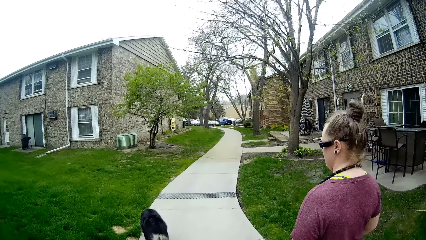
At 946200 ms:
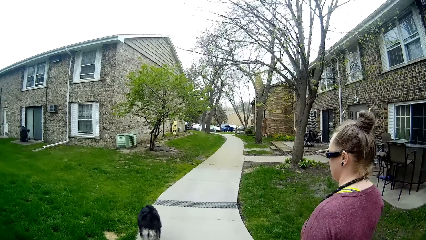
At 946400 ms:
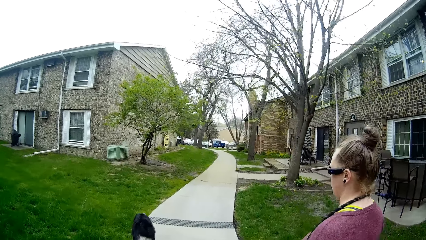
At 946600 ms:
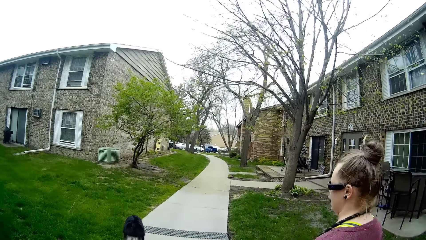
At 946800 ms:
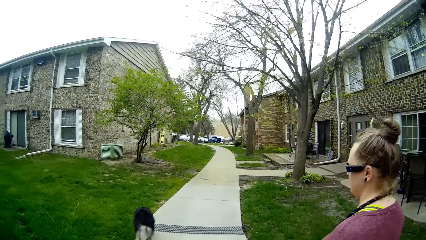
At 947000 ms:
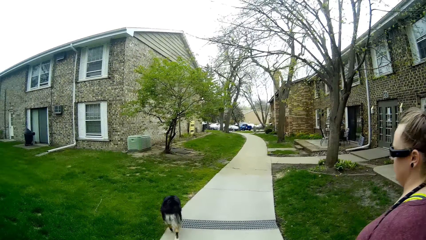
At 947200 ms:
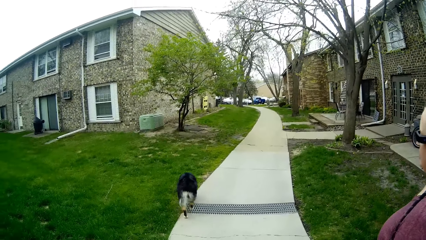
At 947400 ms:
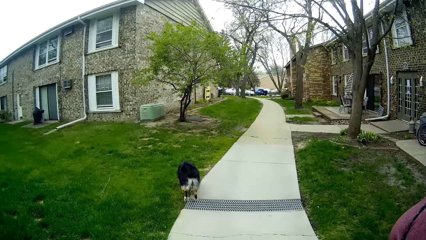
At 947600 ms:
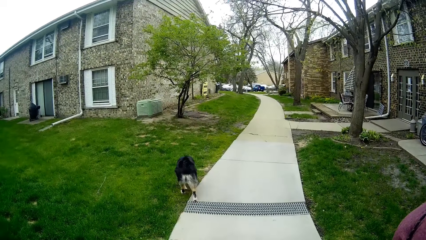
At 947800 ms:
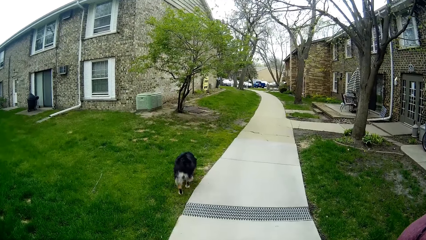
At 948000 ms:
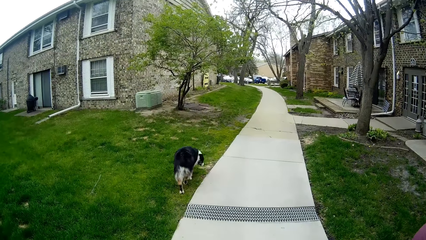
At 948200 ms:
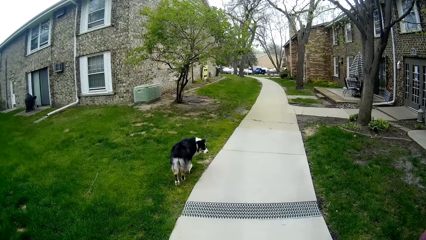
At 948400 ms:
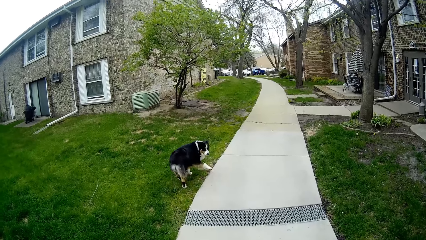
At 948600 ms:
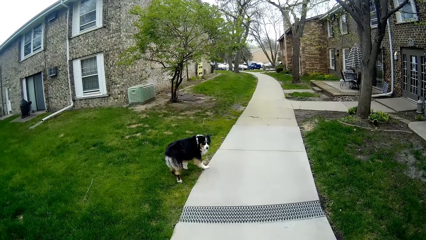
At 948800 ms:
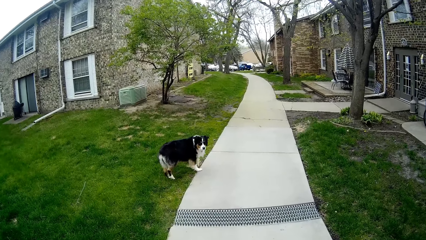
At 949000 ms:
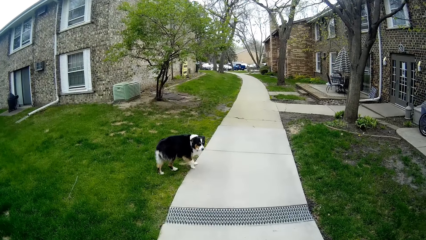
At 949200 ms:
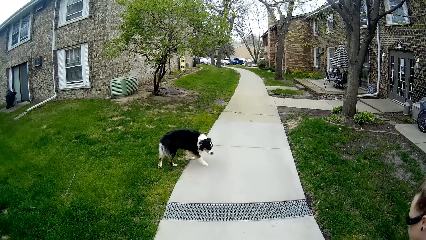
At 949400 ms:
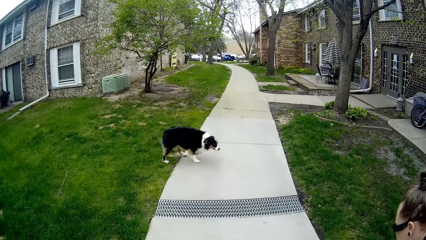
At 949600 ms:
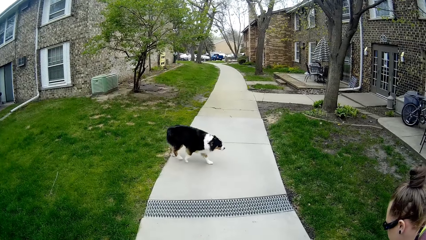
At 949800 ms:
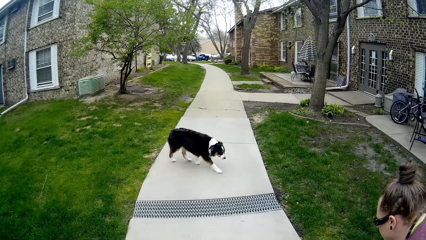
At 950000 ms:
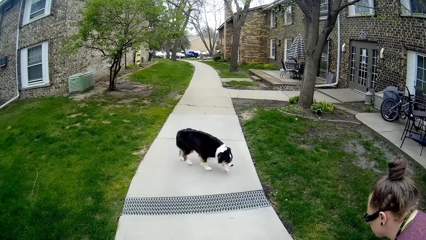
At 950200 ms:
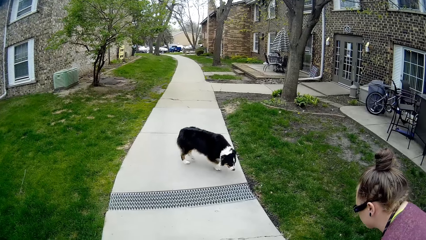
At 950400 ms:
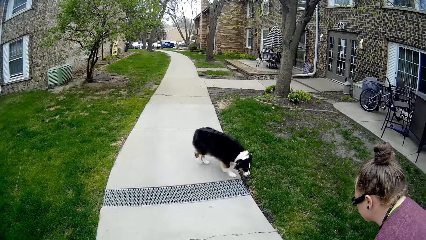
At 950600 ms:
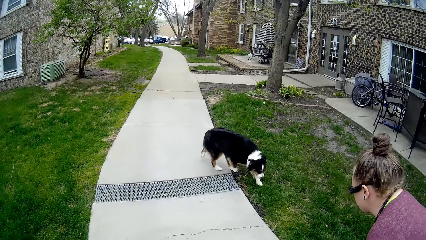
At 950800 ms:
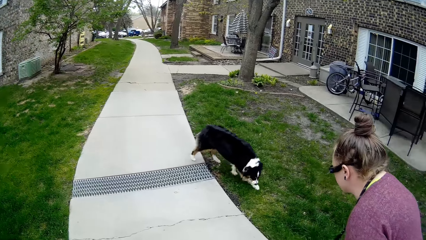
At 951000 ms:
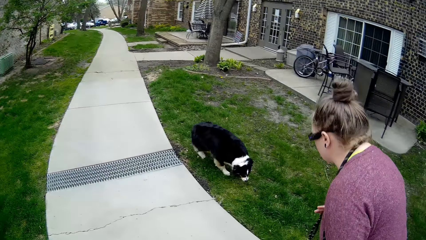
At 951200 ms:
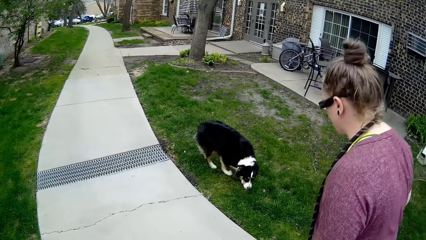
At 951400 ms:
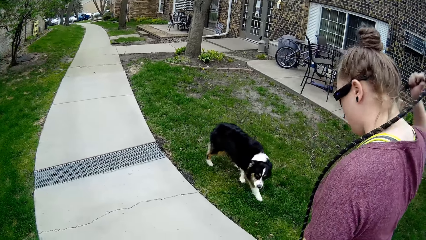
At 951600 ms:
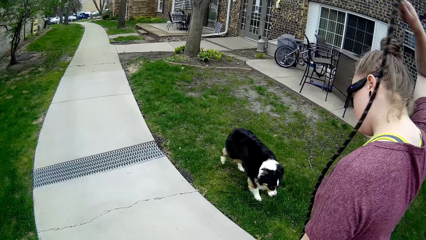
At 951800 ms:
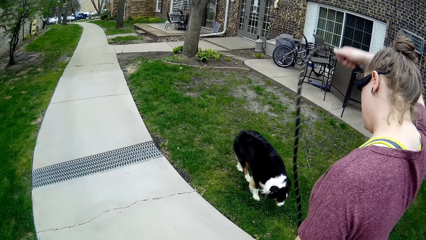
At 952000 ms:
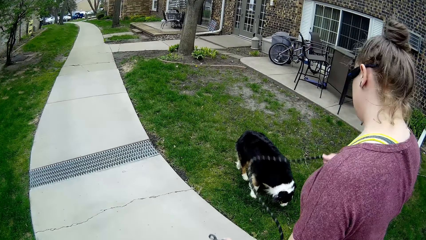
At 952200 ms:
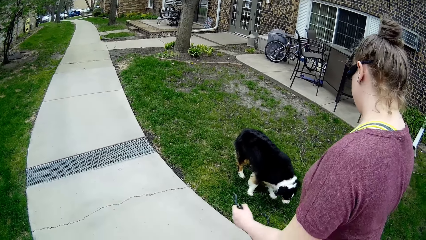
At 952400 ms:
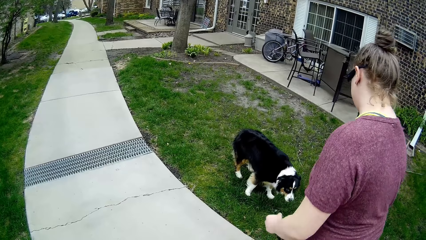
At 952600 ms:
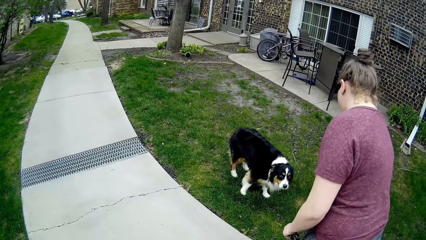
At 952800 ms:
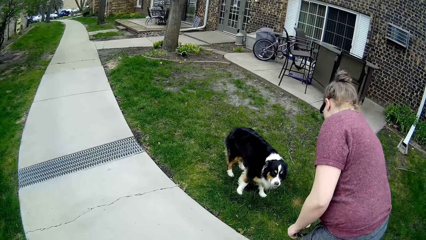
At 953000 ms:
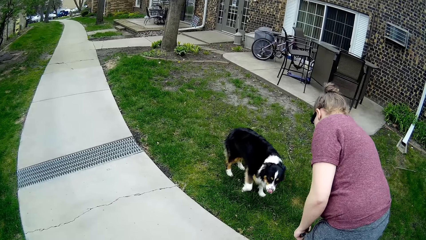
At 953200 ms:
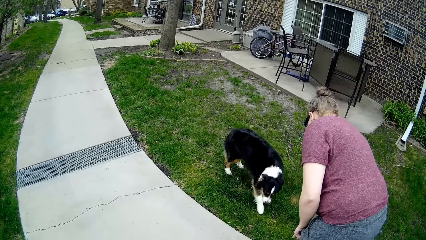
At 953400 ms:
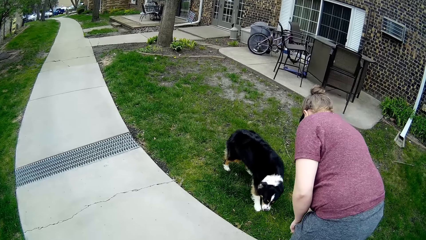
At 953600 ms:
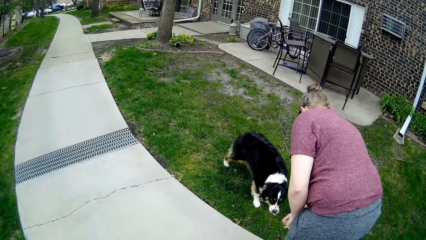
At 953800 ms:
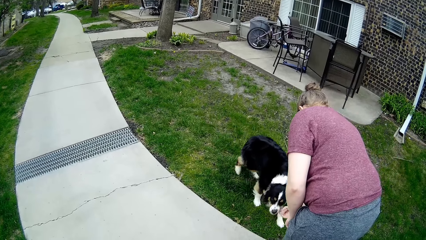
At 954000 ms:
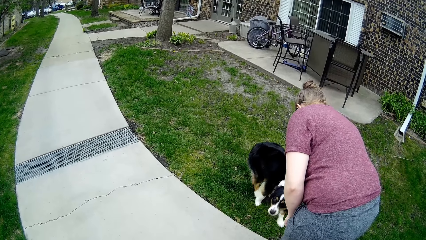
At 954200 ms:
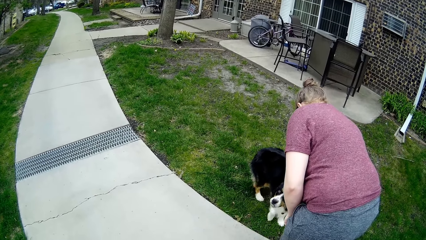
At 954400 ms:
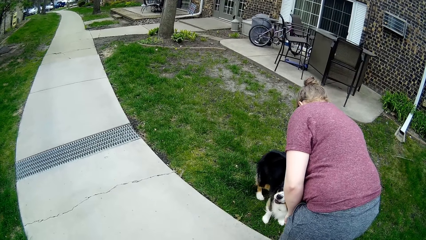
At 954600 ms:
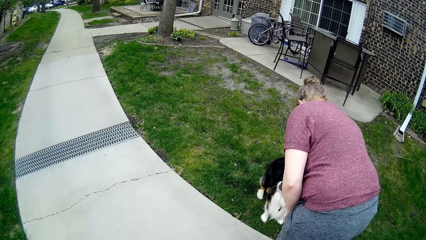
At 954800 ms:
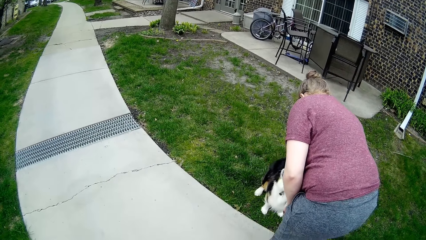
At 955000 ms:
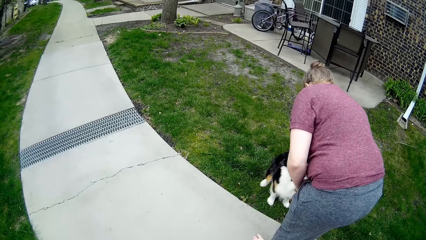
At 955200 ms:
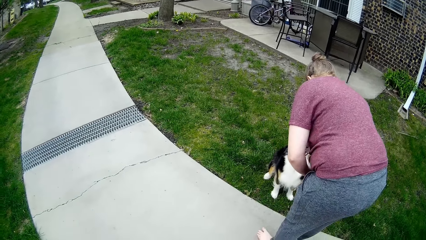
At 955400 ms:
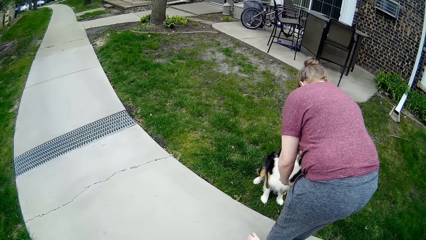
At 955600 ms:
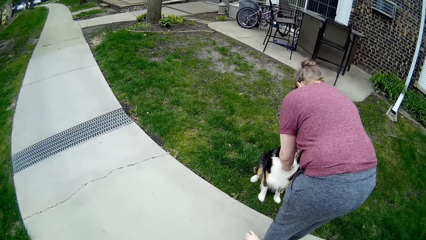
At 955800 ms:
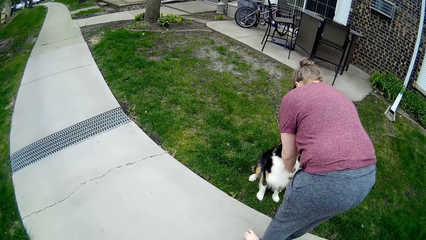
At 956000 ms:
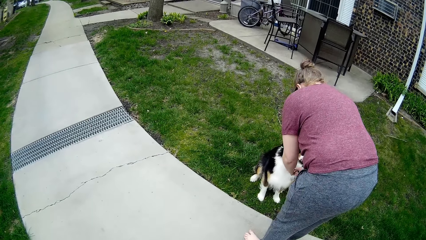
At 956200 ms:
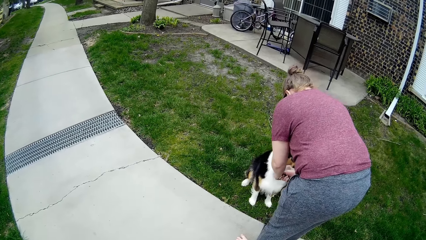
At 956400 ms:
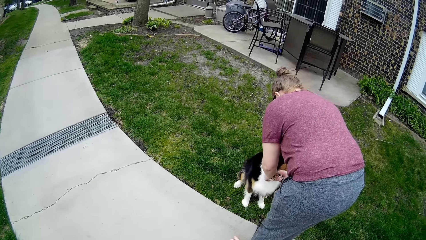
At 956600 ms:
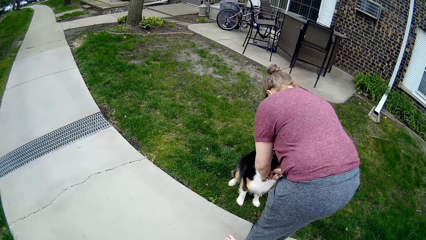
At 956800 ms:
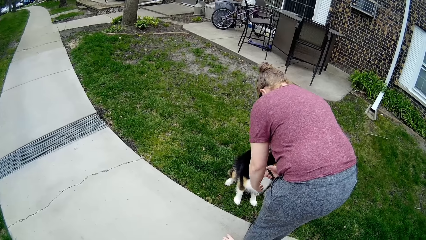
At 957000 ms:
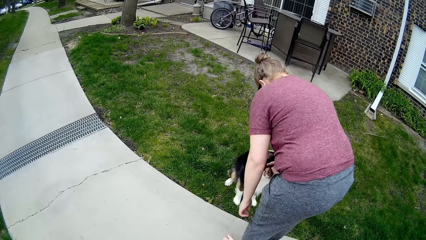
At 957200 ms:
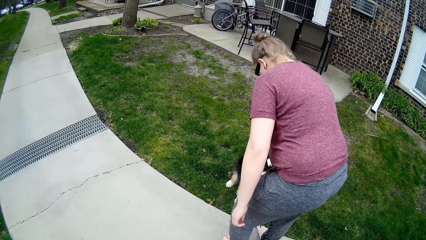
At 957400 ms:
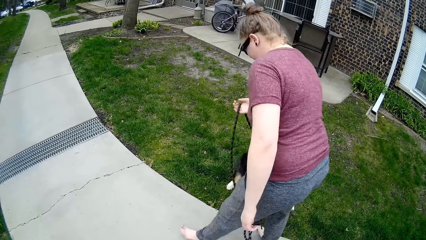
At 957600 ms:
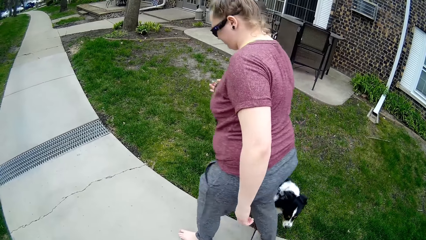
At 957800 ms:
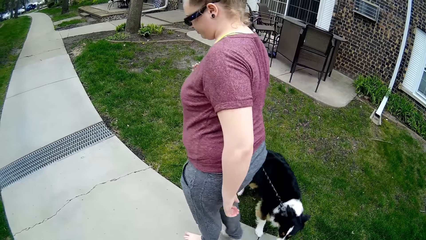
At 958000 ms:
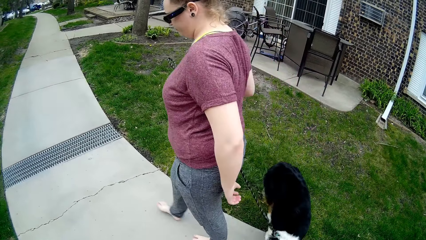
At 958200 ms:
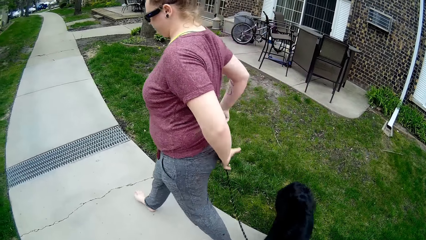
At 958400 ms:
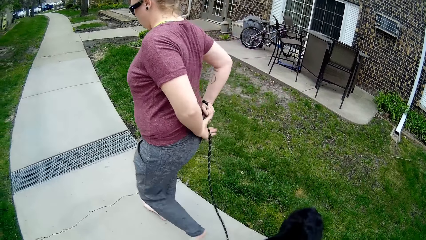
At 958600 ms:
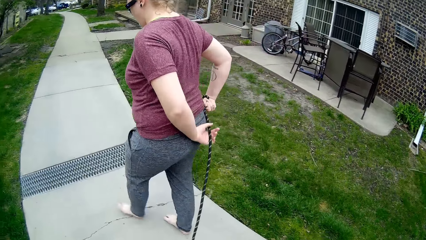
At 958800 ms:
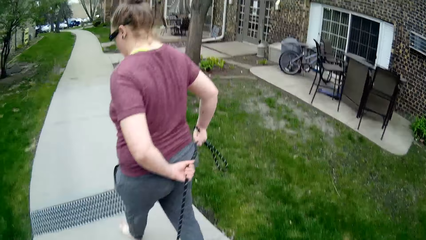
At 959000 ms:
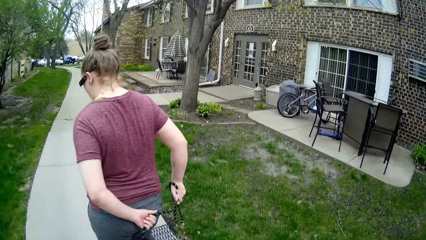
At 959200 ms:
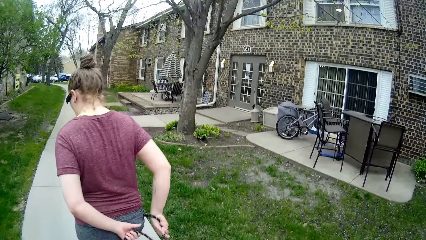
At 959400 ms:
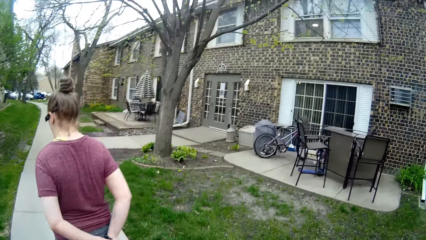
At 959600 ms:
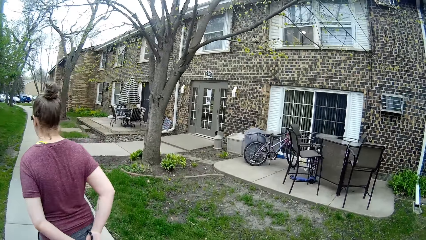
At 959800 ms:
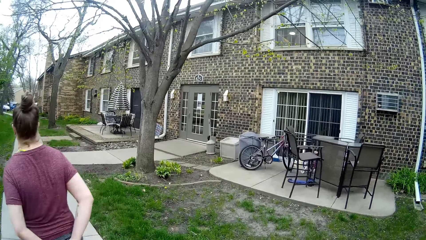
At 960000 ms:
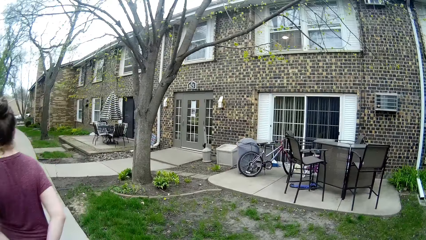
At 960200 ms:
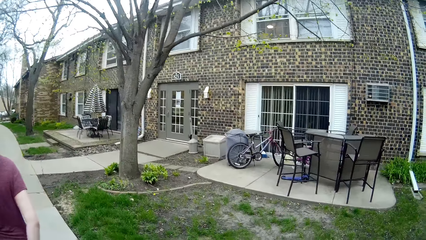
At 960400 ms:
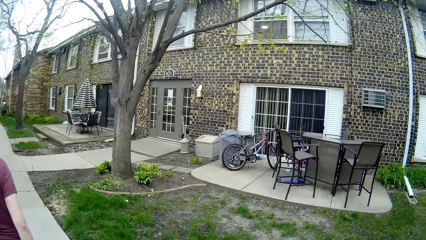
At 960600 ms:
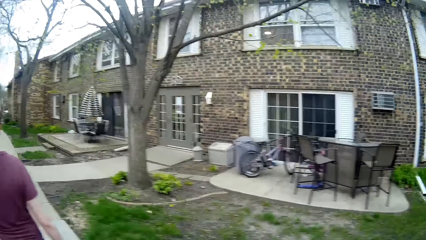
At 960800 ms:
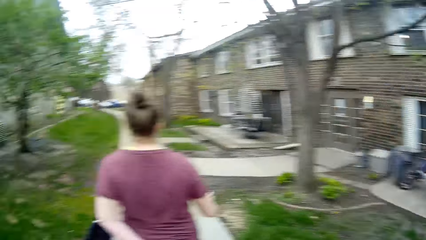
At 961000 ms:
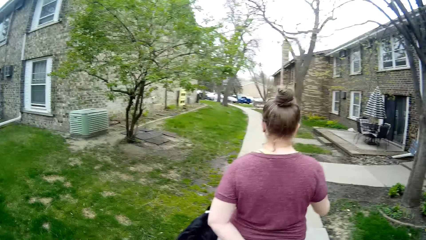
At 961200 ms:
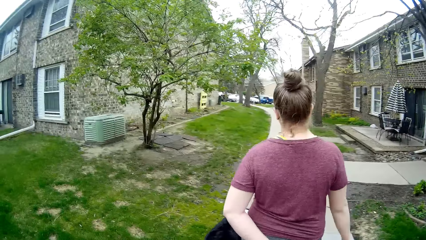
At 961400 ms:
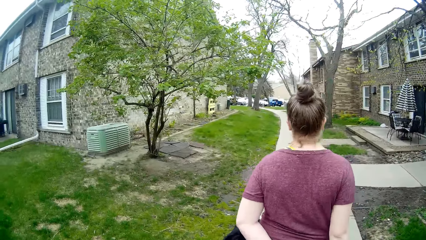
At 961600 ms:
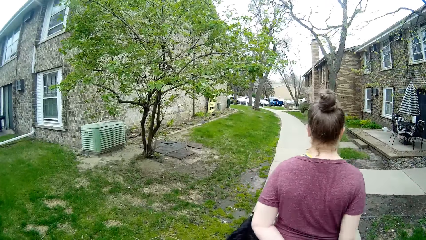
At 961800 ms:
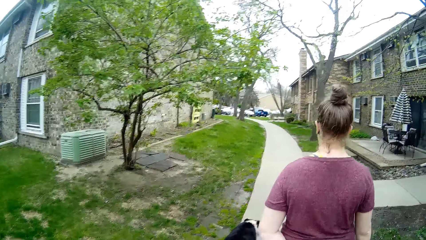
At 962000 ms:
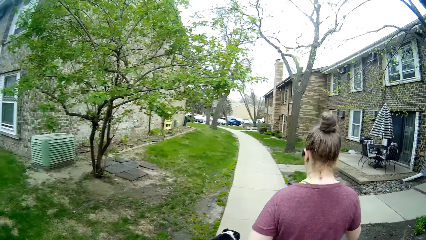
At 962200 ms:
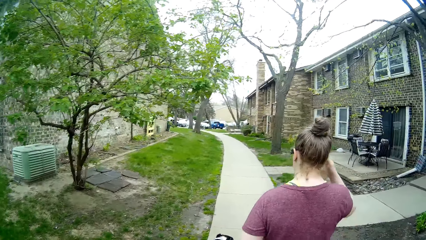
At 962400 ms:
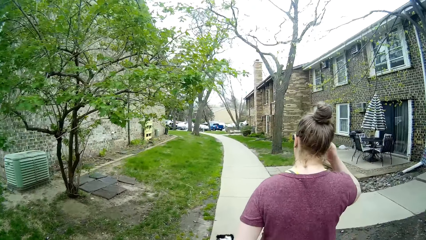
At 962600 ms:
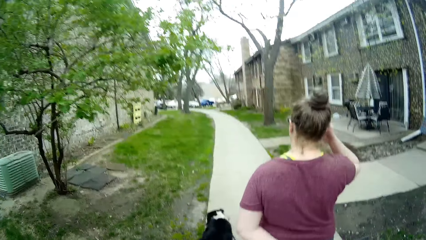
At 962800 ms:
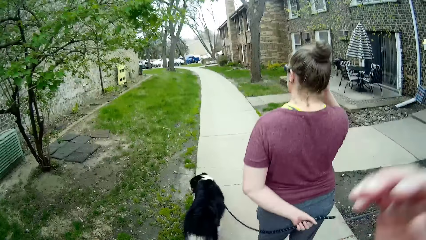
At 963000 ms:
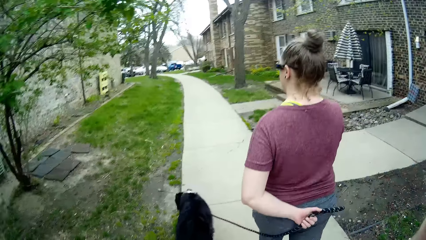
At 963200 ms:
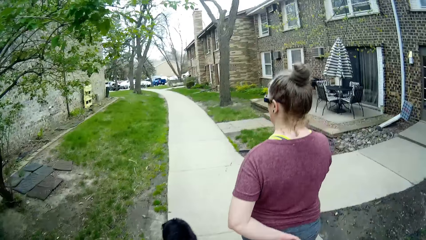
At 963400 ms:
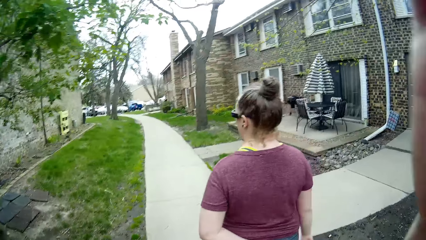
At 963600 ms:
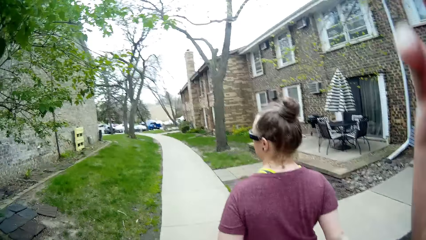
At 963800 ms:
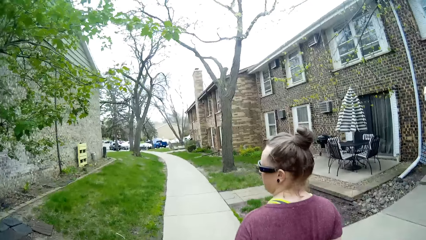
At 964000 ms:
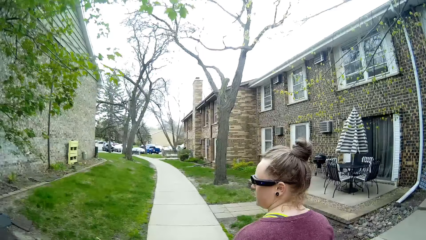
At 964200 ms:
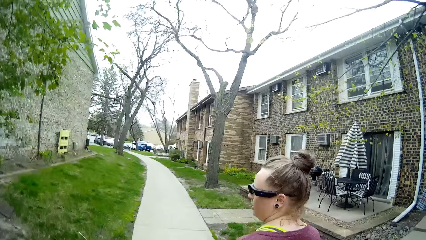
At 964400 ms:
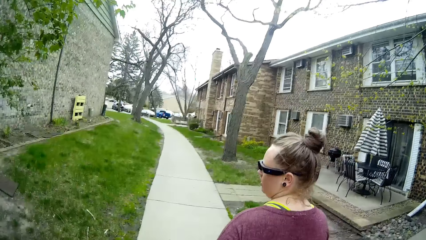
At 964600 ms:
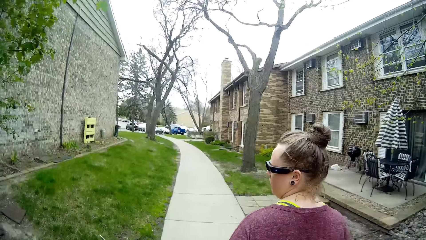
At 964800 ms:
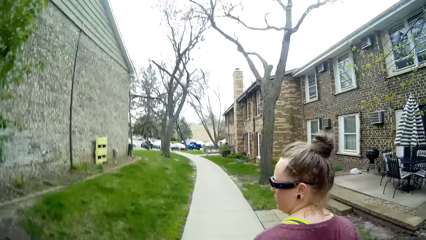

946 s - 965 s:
The woman talks to the dog. The woman bends down, holds a rope and bends down. The woman puts a leash on the dog's collar with her right hand. The woman walks the dog with the leash on her right hand. The woman holds the rope. The woman converses with the camera wearer. The camera wearer converses with another woman and the first woman. They walk around.
